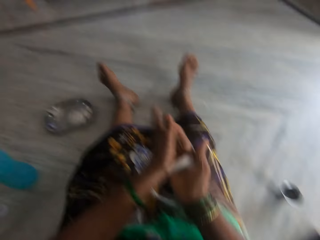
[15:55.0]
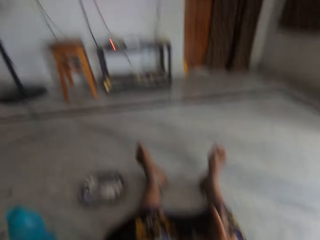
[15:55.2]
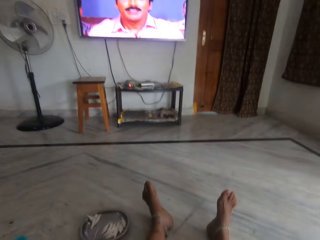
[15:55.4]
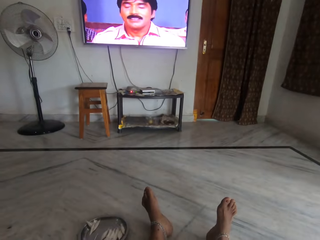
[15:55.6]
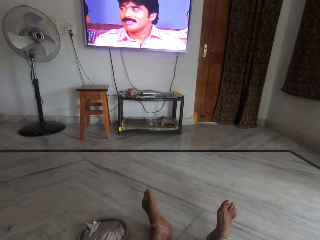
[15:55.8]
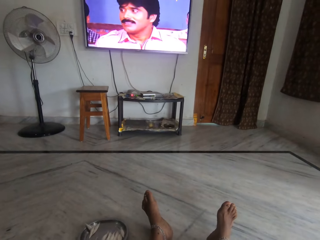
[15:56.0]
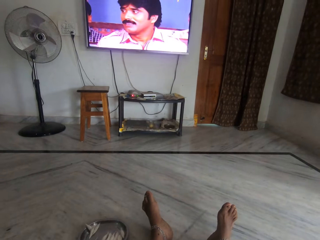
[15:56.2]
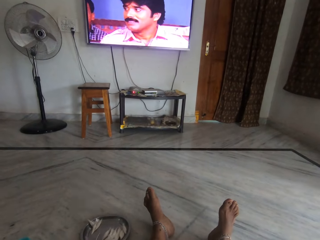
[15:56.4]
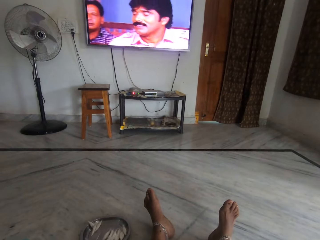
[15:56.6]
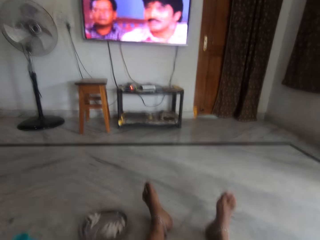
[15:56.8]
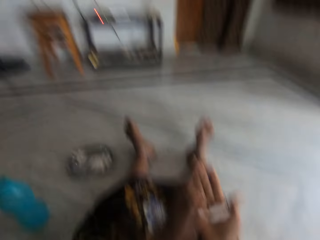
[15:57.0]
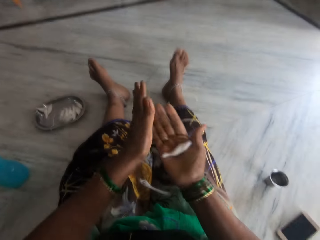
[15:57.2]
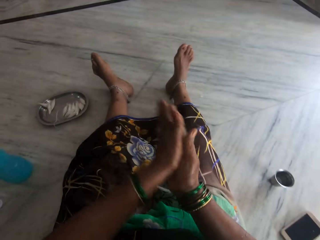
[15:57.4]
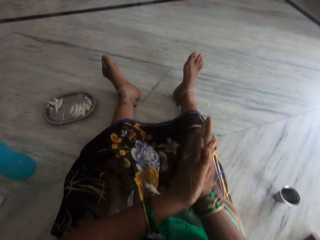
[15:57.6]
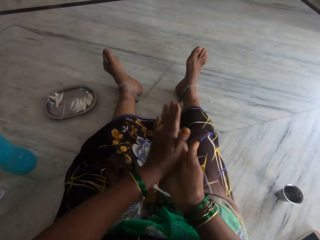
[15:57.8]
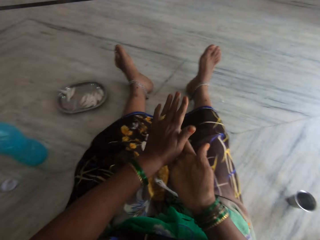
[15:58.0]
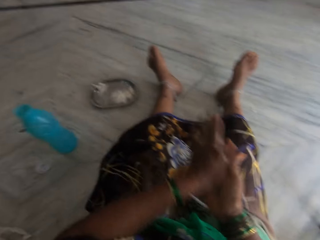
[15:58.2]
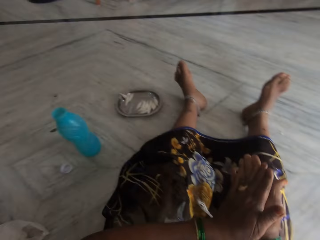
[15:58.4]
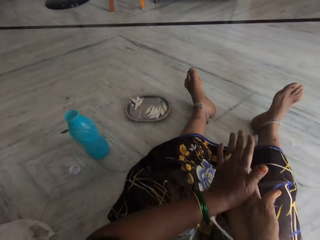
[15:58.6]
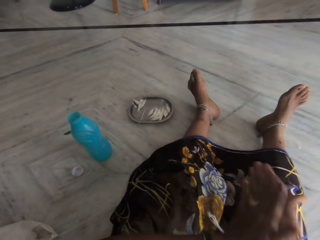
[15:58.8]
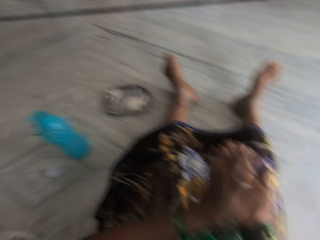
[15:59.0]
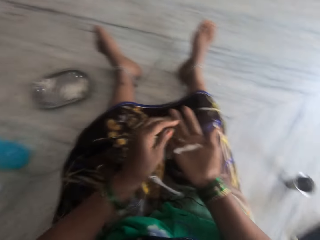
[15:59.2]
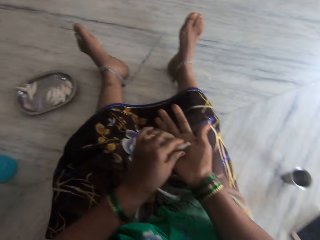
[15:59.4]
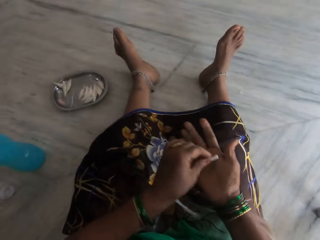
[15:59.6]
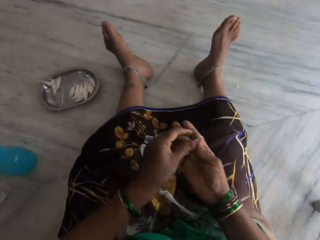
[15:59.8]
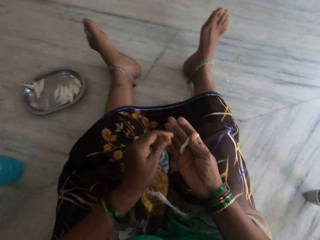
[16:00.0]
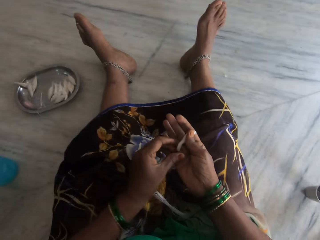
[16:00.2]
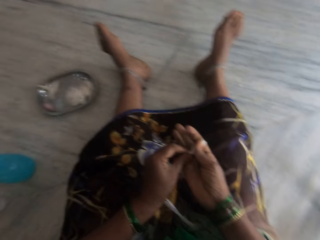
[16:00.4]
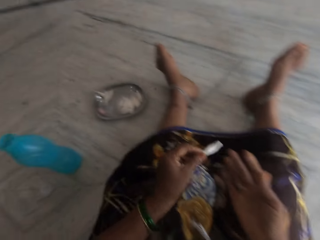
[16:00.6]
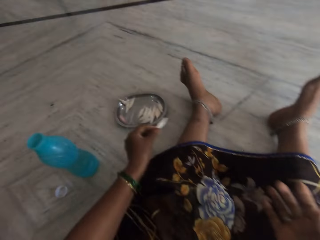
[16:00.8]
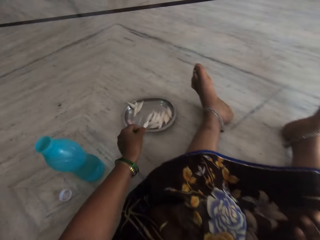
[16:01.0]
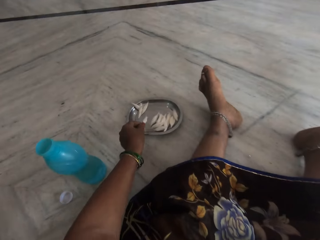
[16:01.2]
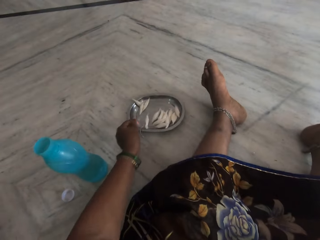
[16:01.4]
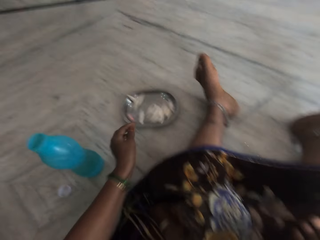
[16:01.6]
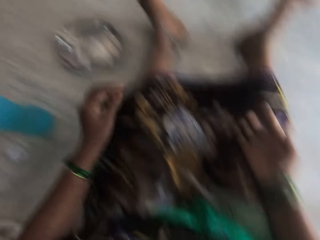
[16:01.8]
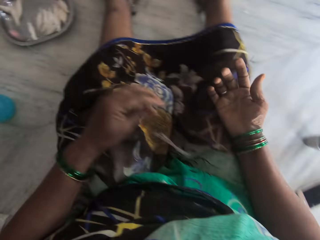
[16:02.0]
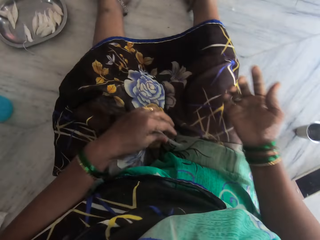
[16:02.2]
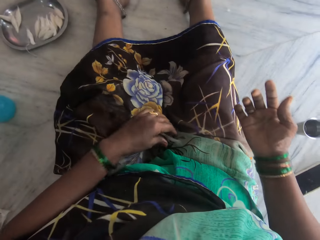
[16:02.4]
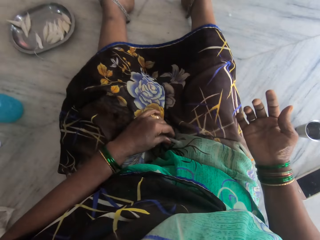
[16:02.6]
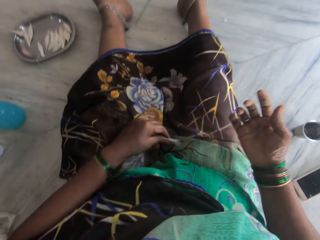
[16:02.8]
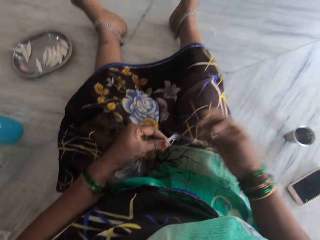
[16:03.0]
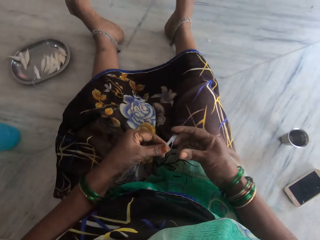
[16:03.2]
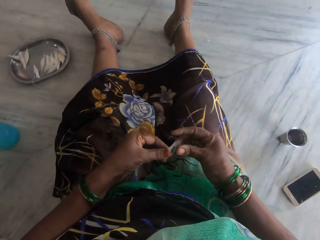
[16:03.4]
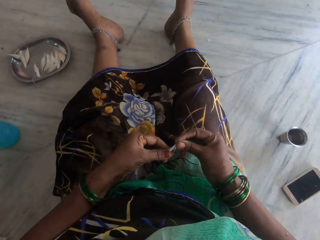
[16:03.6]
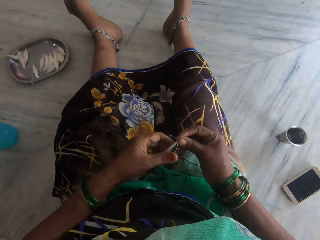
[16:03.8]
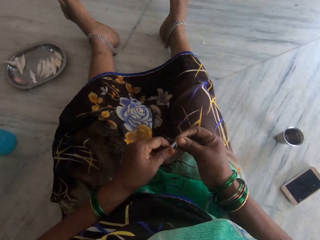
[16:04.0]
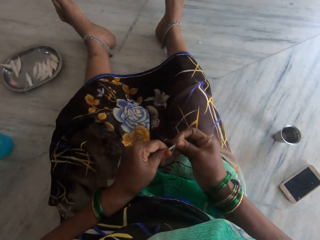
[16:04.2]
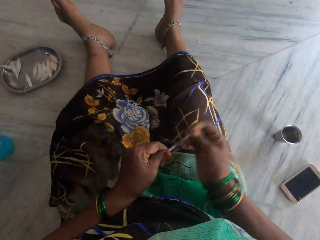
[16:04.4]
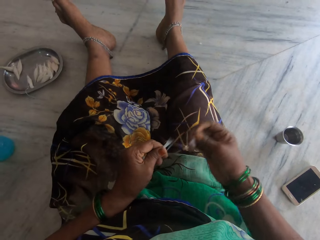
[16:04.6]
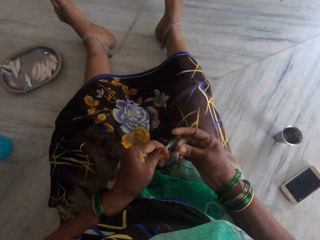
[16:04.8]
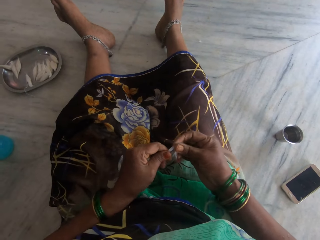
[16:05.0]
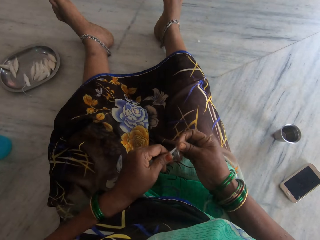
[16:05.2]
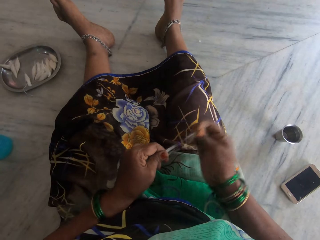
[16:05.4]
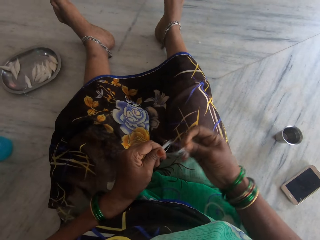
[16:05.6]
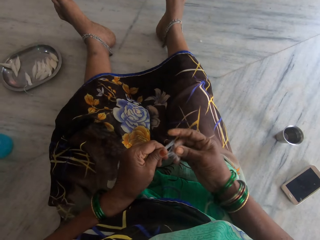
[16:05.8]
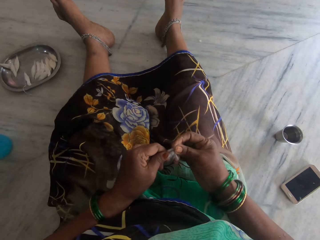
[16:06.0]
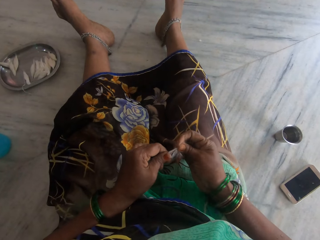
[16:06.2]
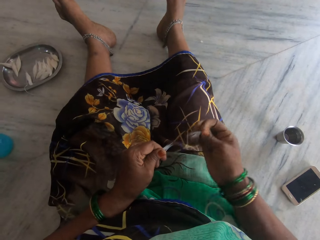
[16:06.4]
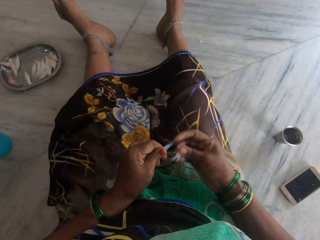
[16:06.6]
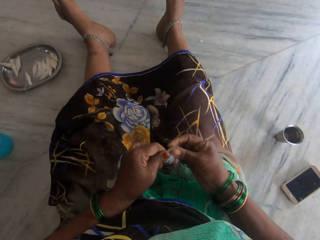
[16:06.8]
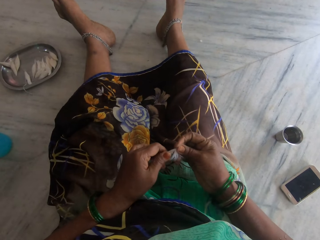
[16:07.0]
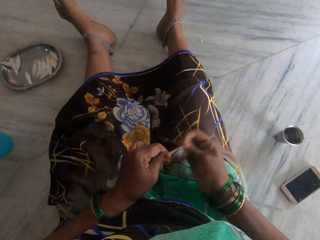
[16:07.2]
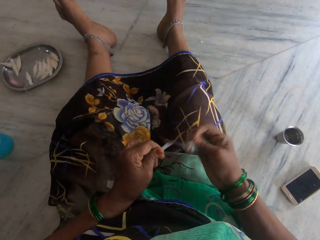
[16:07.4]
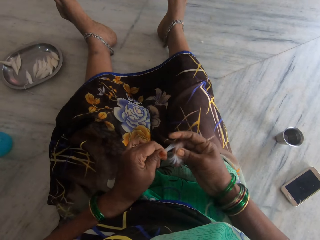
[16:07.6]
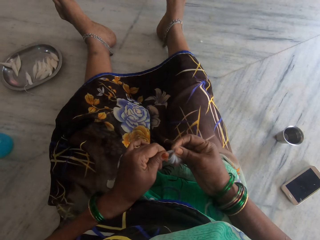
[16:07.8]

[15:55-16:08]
The camera wearer stares at the cotton. She rolls the cotton on her hand. She stares at the TV. She rolls the cotton on her hand. She stares at the plate. She stares at the cotton. She picks the cotton. She drops the cotton in the metal plate. She takes the cotton thread from her lap. She pulls the cotton and tears the cotton threads.

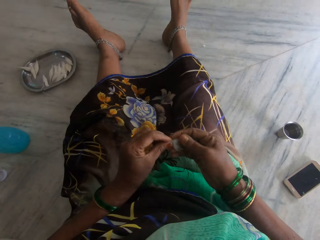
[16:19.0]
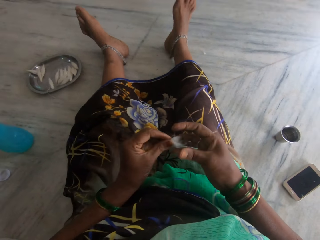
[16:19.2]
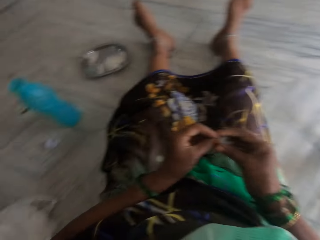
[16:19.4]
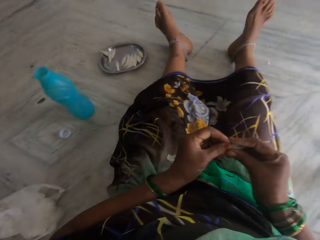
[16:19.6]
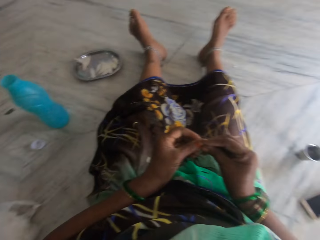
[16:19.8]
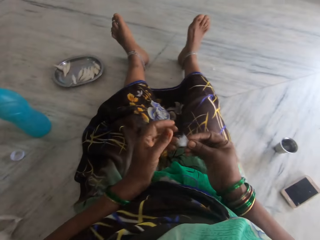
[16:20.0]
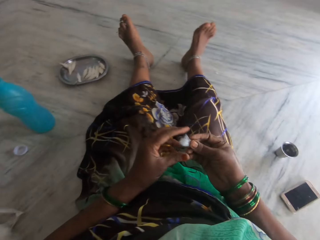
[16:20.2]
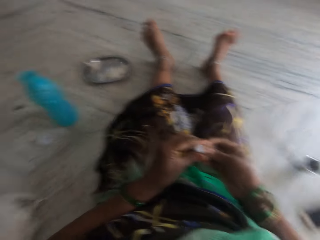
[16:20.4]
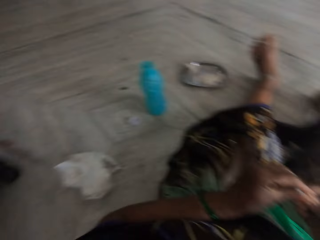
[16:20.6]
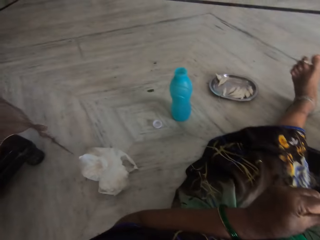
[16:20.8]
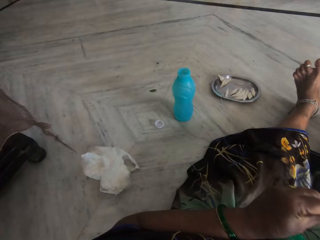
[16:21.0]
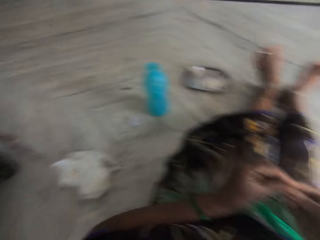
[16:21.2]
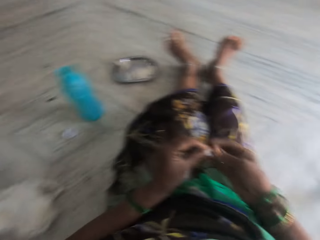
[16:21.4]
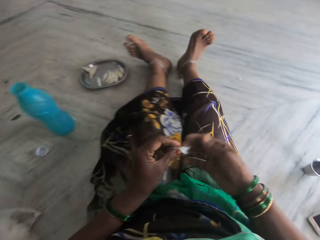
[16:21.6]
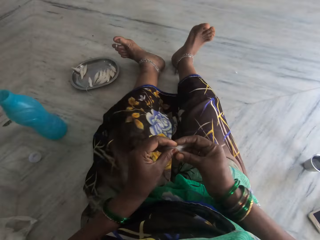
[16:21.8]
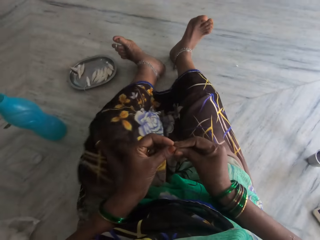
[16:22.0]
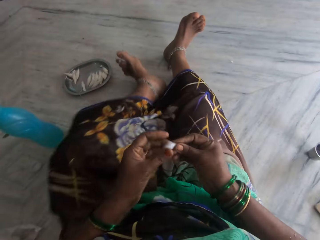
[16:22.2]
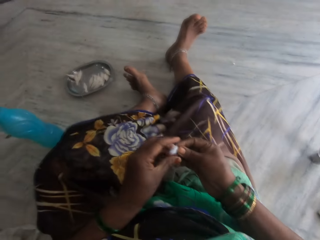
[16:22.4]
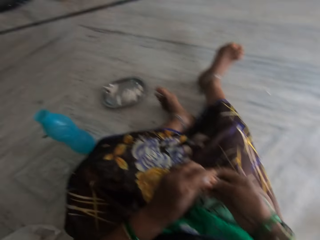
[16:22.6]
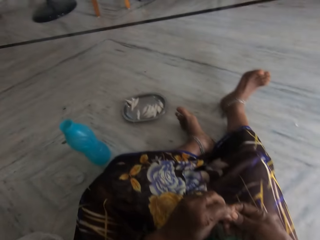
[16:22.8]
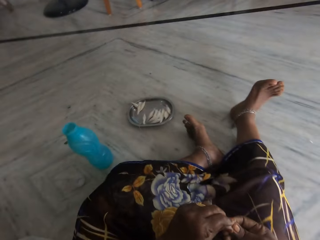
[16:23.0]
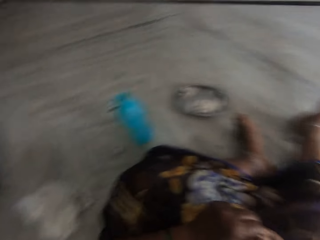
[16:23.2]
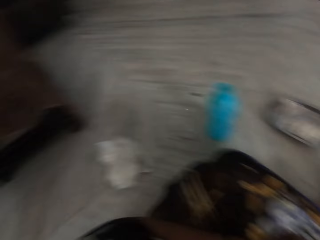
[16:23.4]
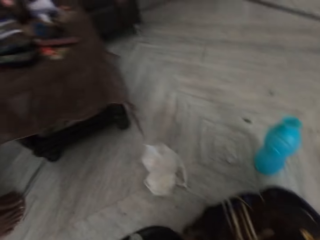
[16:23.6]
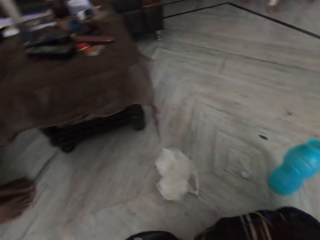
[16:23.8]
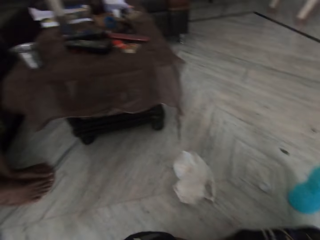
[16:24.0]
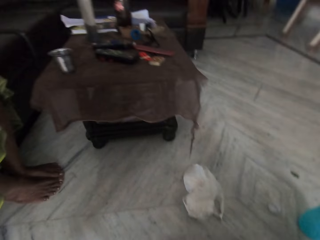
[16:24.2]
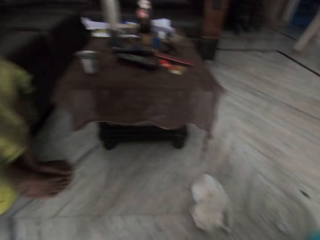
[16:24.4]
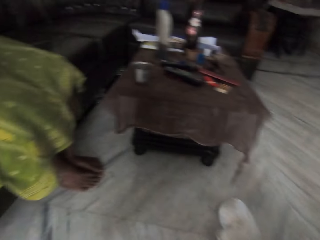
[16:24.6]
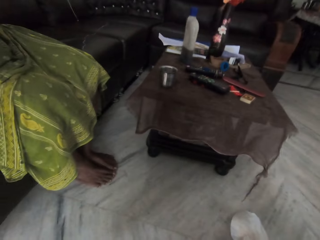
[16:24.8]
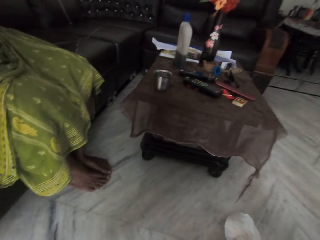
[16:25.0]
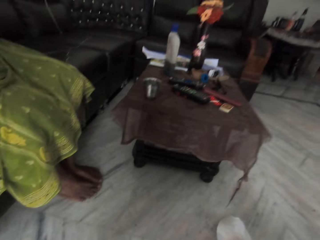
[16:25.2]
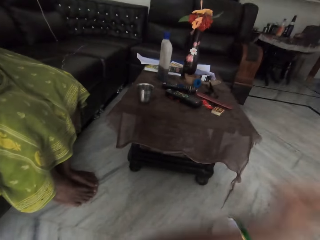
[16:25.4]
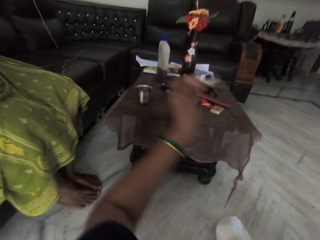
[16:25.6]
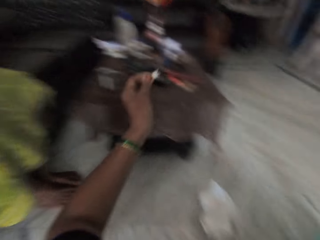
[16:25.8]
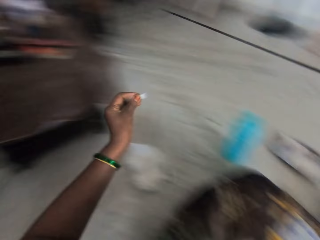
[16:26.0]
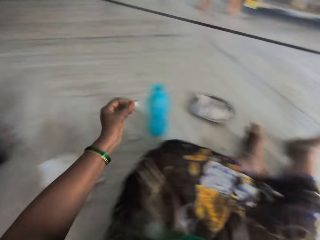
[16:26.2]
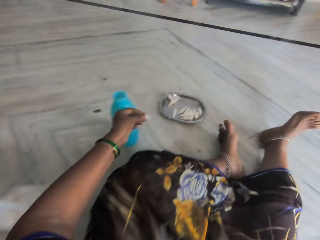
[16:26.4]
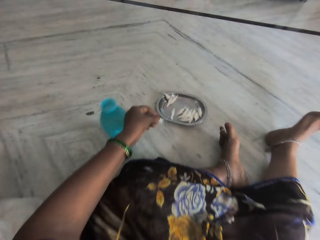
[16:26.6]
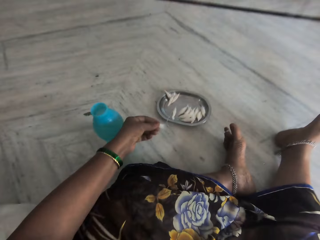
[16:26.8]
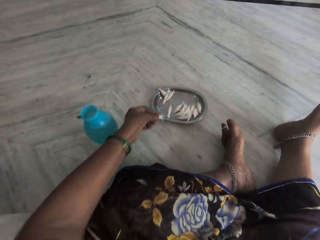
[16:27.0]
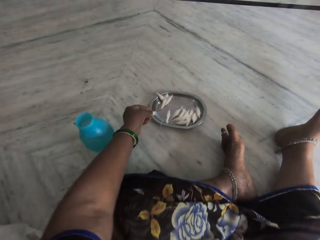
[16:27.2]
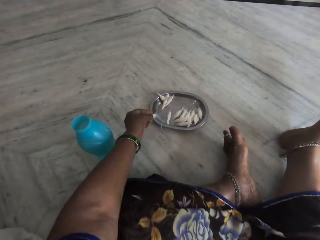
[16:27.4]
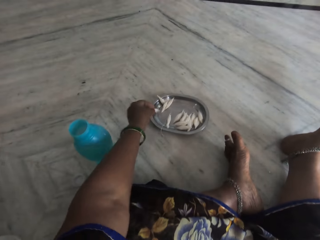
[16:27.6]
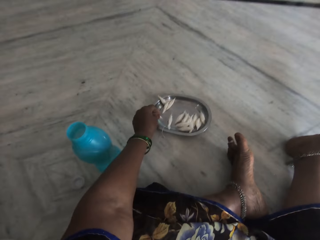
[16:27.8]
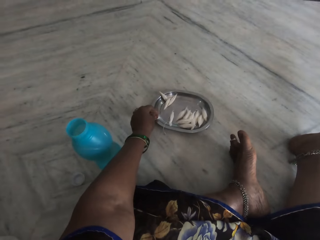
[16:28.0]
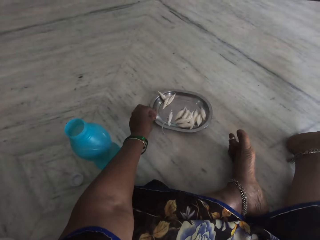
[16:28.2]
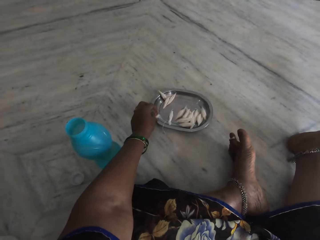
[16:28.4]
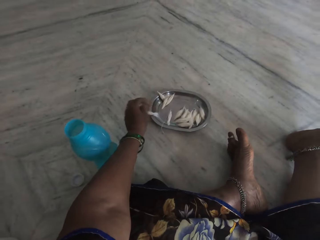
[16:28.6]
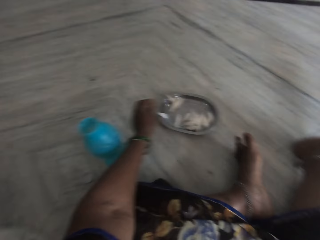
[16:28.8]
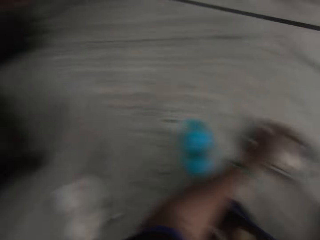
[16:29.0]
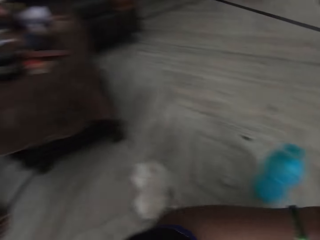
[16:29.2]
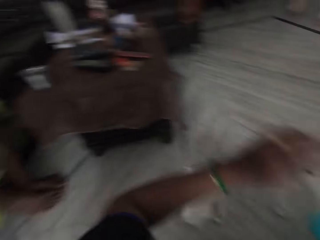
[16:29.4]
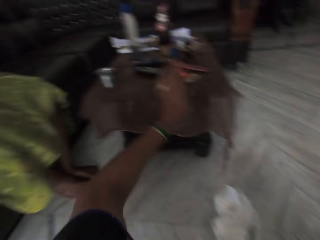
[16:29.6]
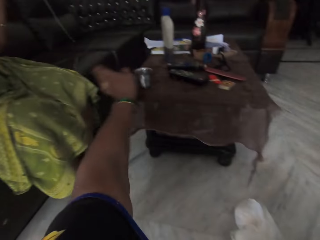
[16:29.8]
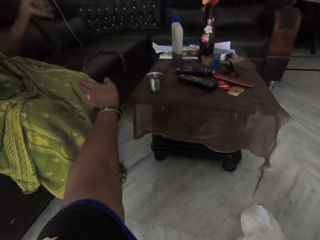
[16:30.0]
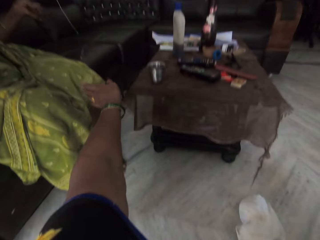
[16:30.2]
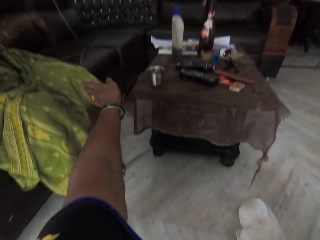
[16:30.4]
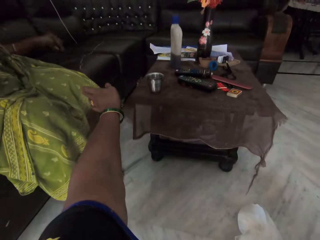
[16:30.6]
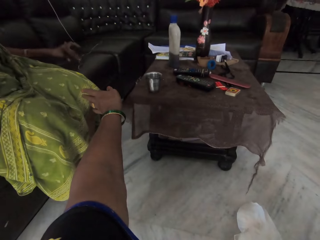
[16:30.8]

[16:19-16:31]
The camera wearer stares at the cotton. They stare at the floor. They stare at the cotton. They look around the apartment. They stare at the cotton. They drop the cotton in the metal plate. They look around the apartment.
